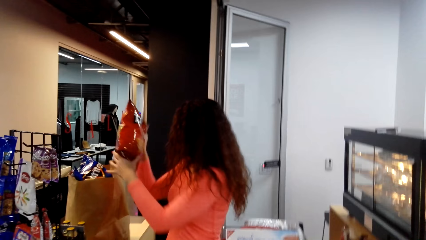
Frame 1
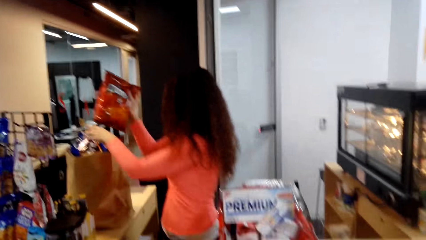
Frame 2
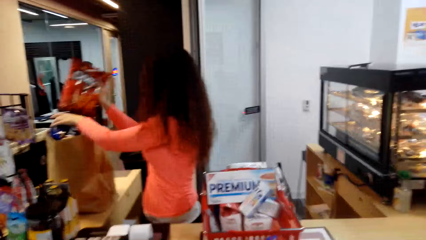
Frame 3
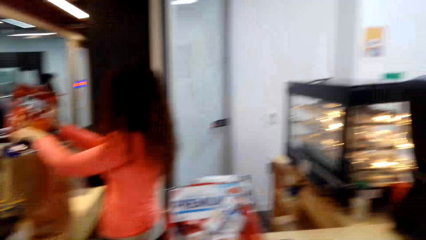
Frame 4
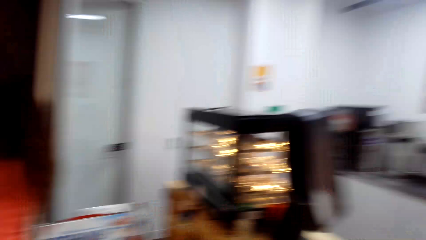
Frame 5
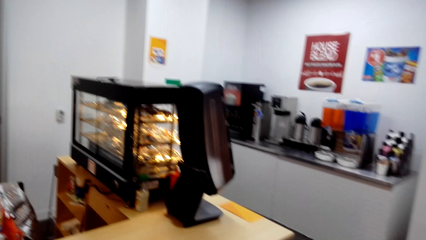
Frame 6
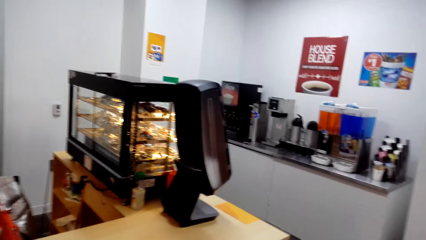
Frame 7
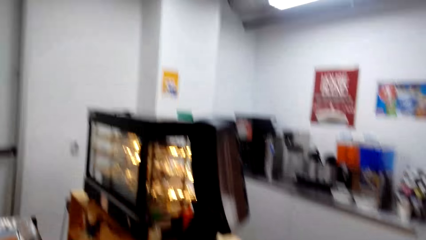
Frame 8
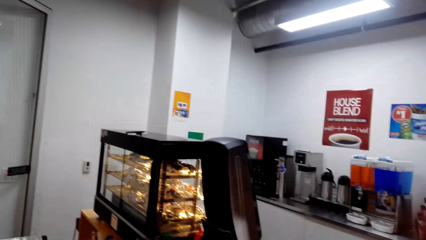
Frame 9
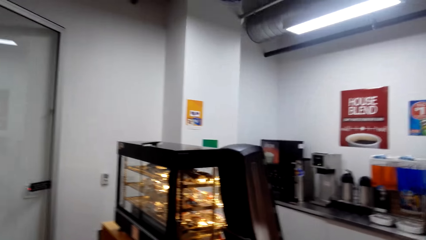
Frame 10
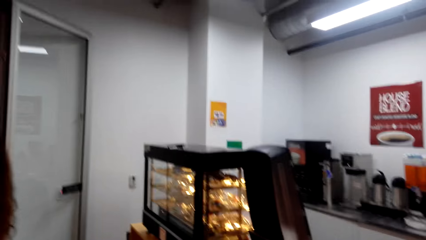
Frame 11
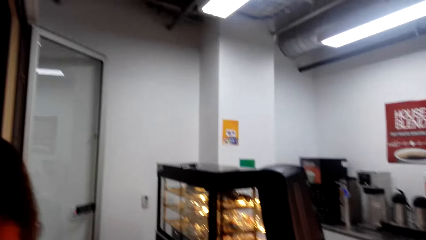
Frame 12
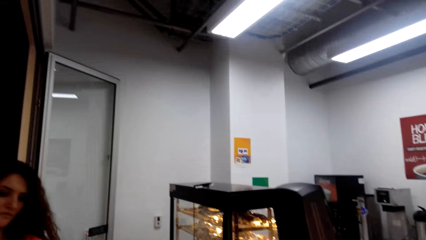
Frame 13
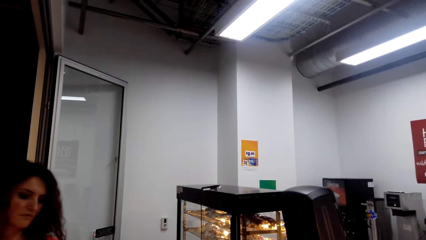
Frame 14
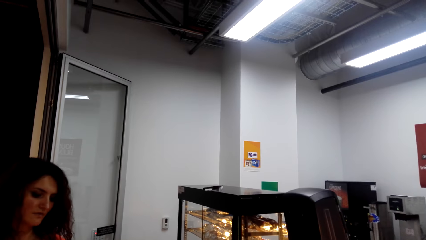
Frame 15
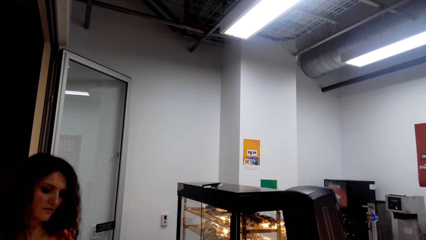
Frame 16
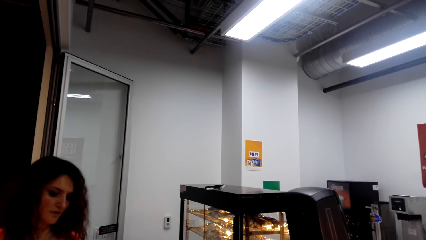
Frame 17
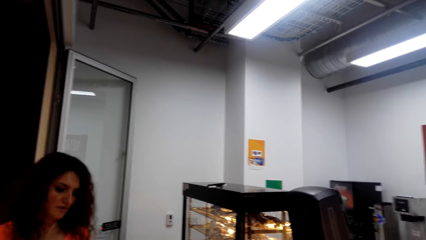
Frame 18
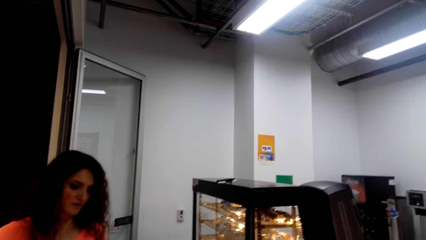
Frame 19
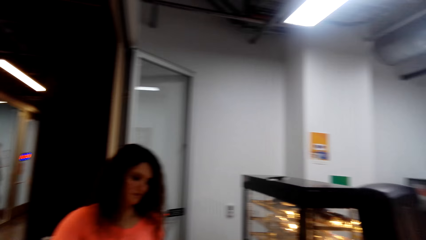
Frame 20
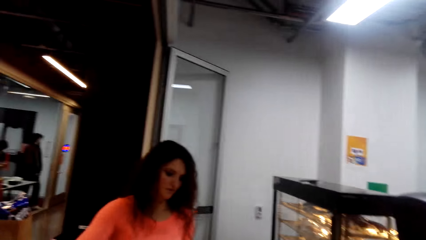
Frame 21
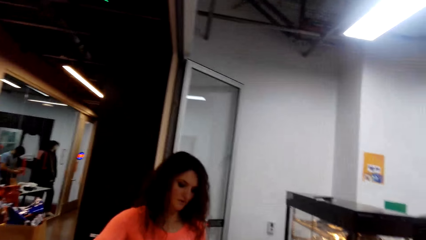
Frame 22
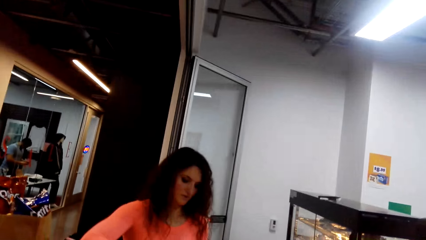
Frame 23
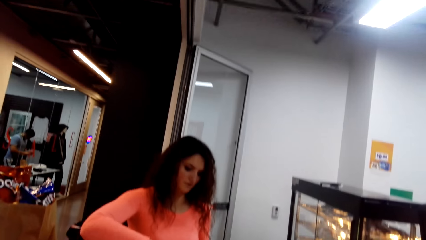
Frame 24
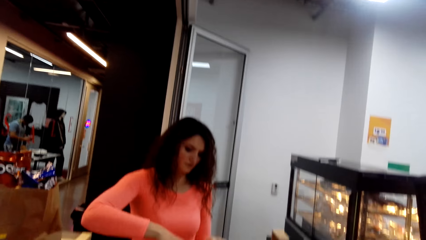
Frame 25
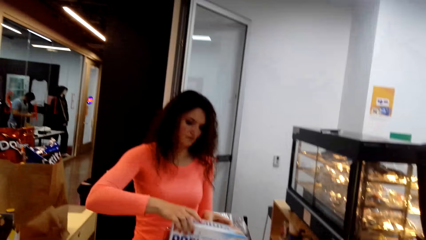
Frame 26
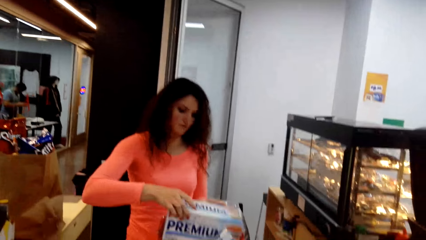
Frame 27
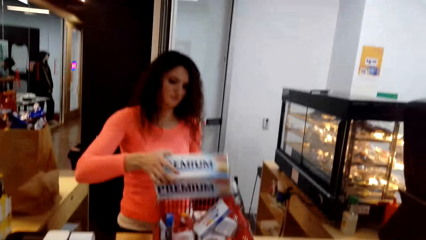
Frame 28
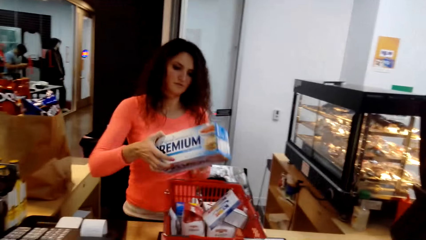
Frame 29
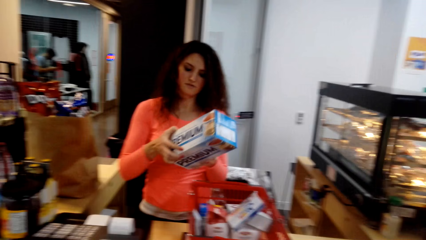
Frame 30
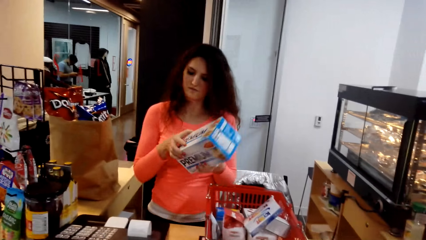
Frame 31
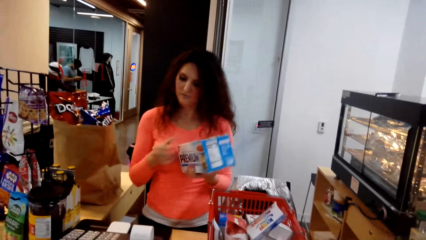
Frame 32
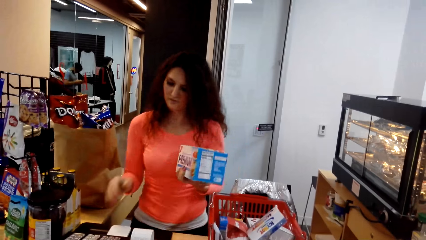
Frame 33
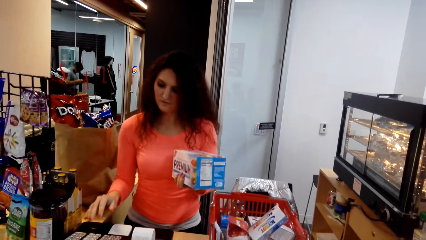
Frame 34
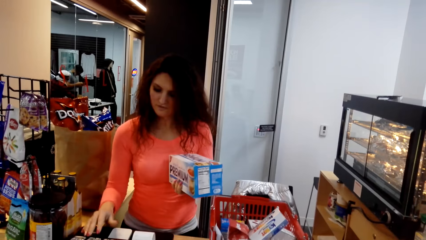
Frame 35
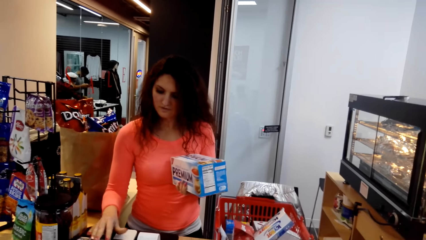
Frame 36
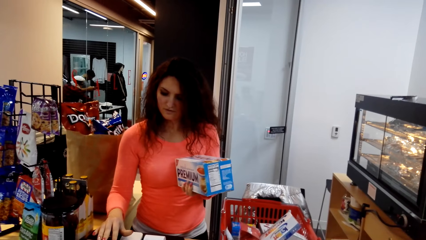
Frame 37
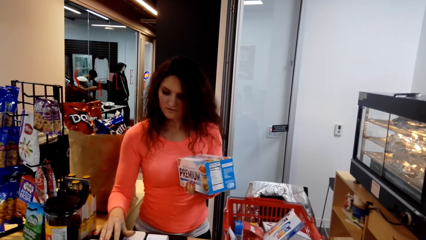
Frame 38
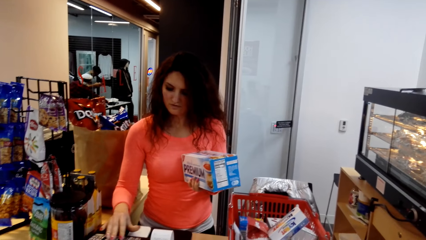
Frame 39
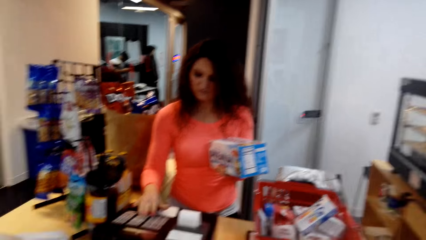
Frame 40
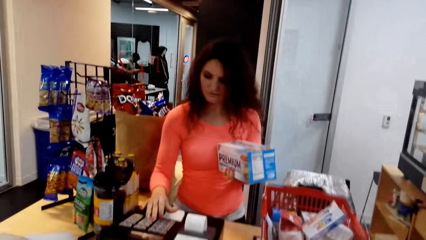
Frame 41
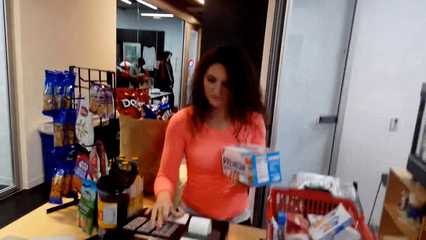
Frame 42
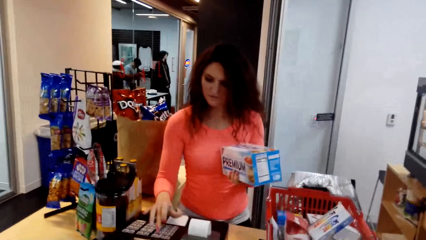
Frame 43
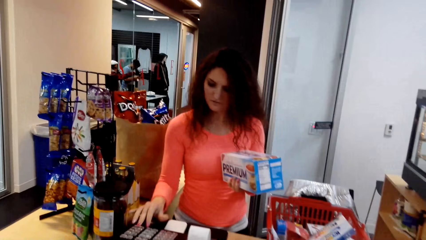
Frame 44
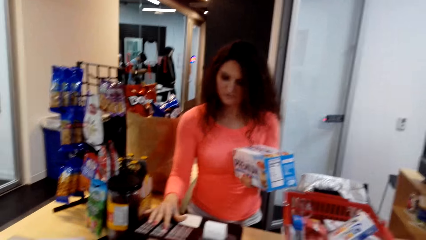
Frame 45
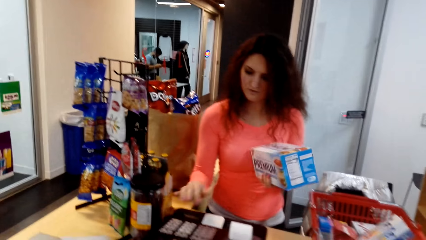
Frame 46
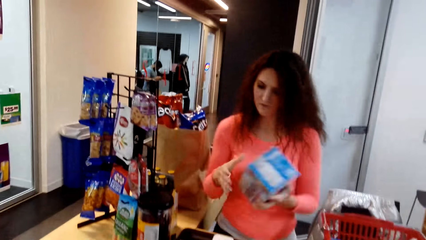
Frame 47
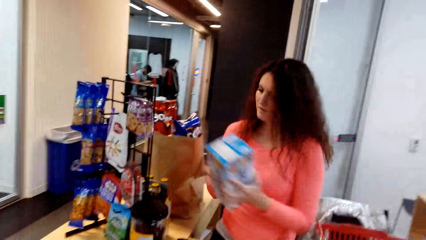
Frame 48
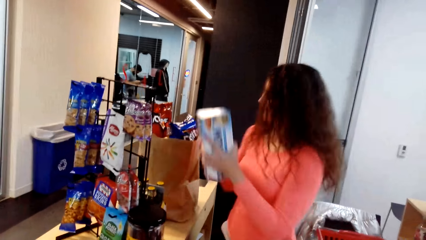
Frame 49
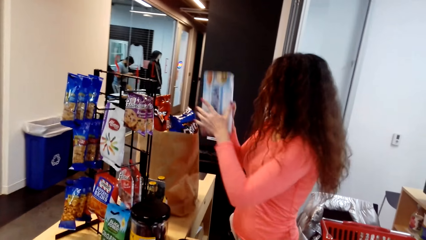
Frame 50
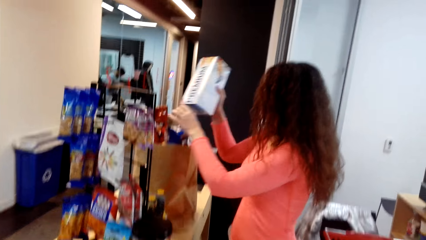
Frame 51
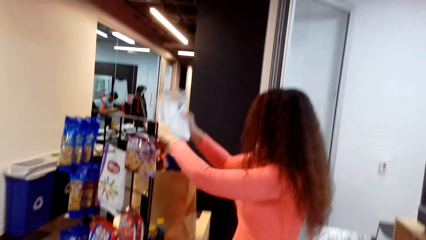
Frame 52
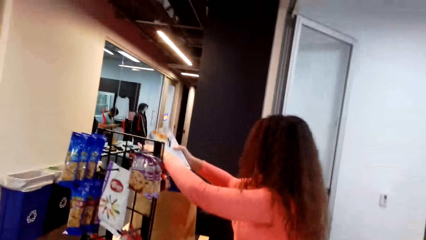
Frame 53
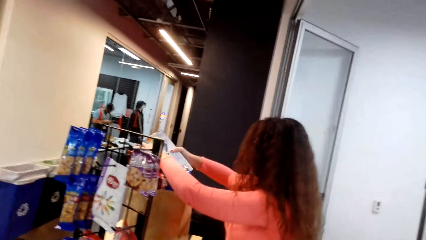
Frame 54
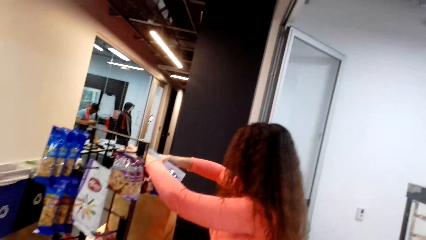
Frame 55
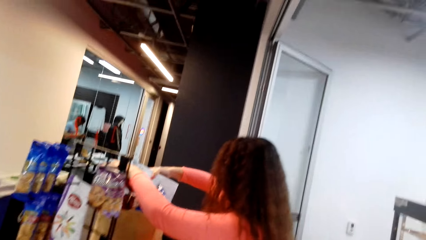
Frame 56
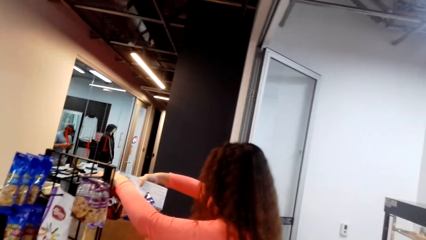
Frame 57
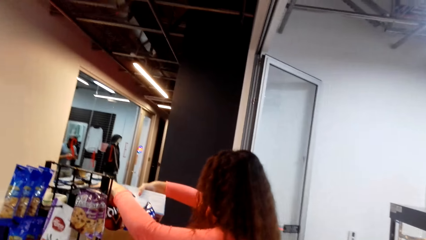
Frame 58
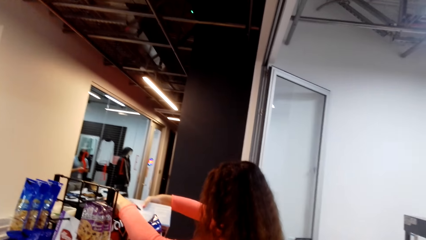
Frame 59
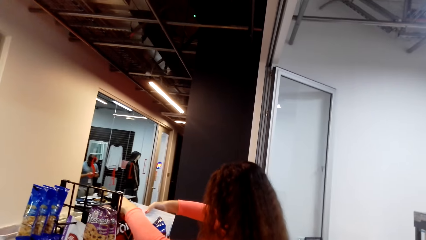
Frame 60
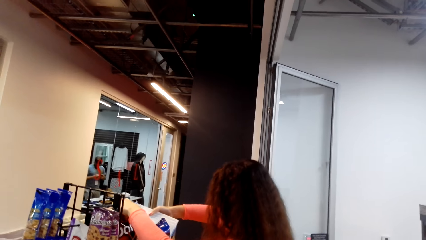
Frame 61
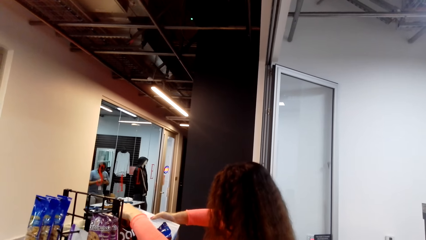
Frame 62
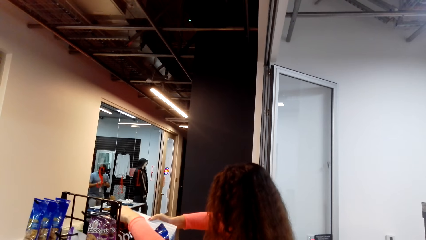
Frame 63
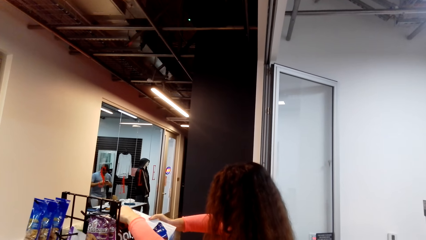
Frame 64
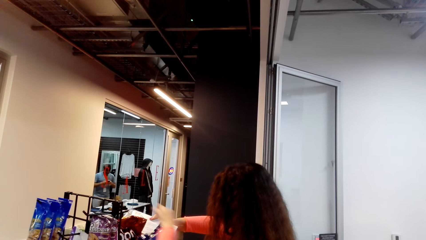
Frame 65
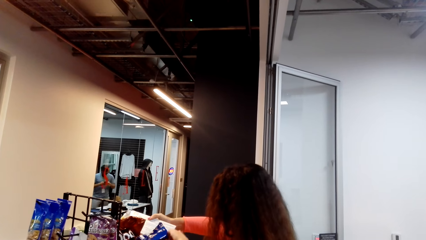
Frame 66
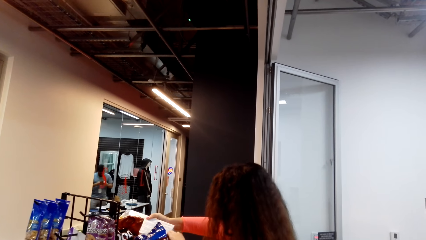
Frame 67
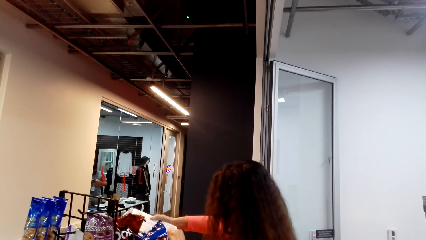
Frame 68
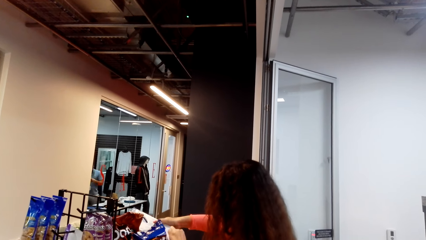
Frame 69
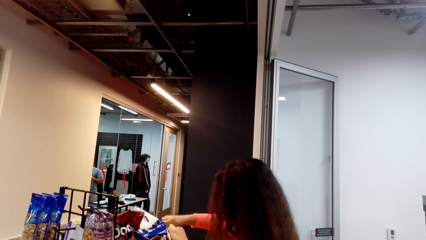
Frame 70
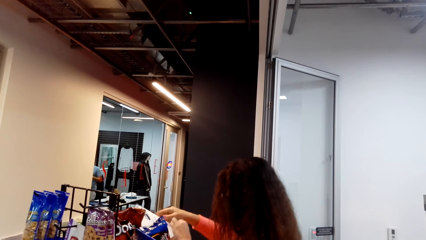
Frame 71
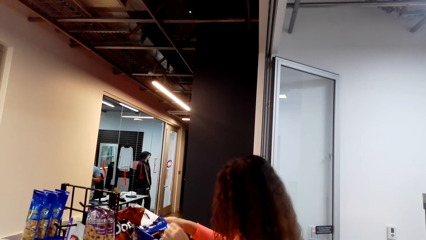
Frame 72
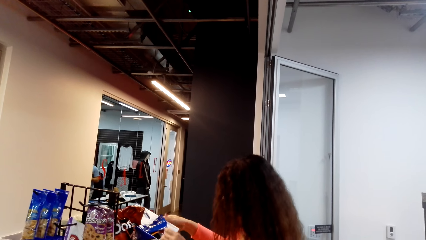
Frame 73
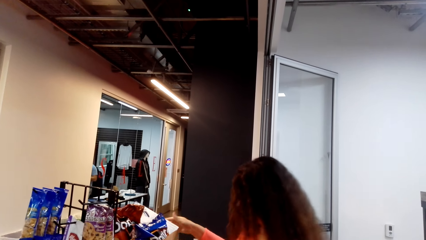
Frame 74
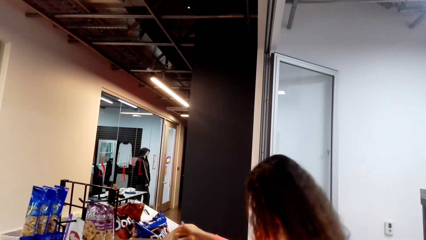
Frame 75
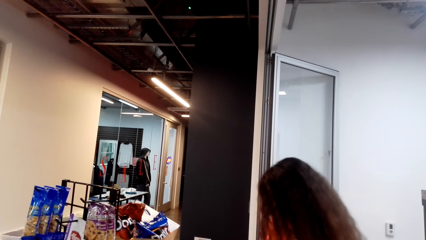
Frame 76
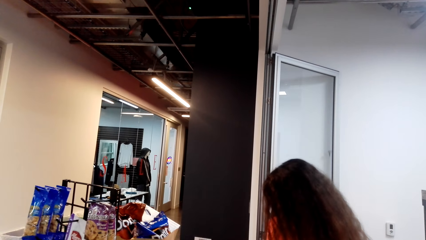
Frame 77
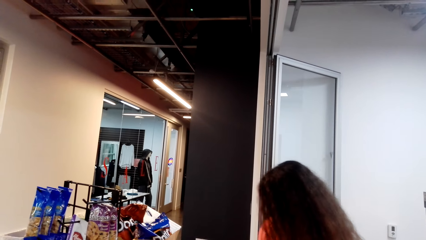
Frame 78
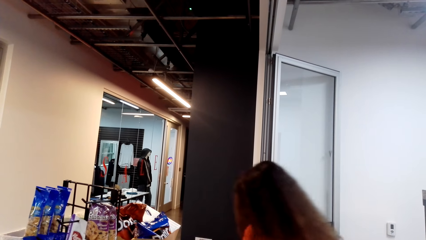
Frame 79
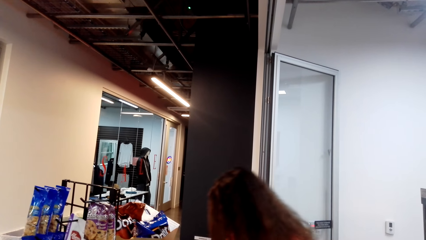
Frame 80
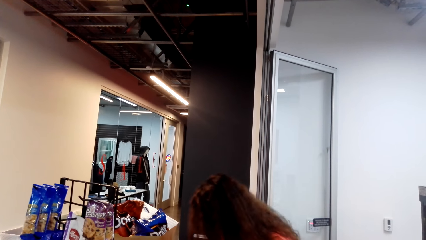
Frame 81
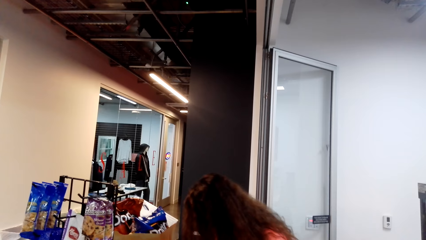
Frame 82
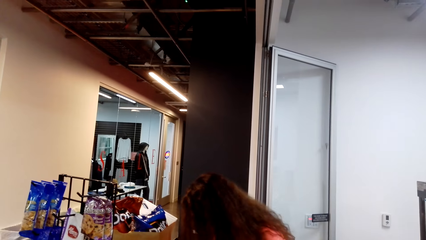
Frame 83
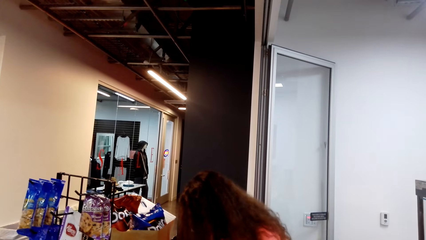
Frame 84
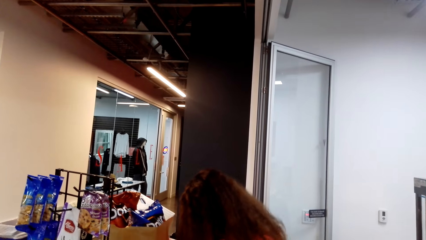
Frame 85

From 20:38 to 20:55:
The camera wearer turns around. A man turns to the side and puts a pack in a shopping pack. The camera wearer turns around. The man holds a premium pack, presses the button on the countertop, turns to the side, and puts a pack in the shopping pack. The camera wearer turns around.
